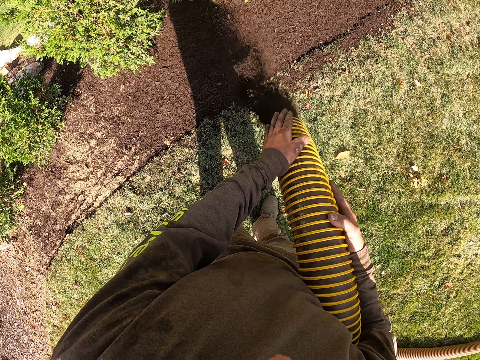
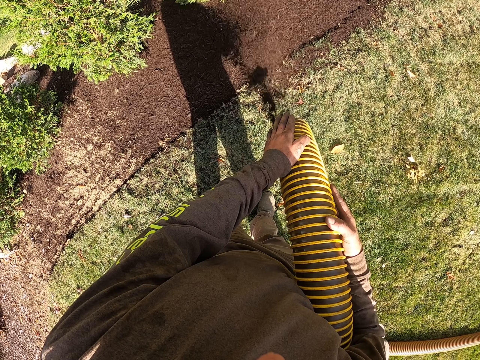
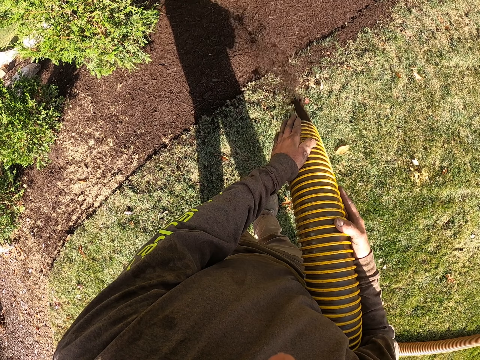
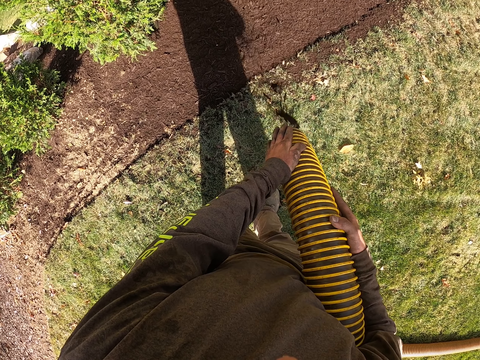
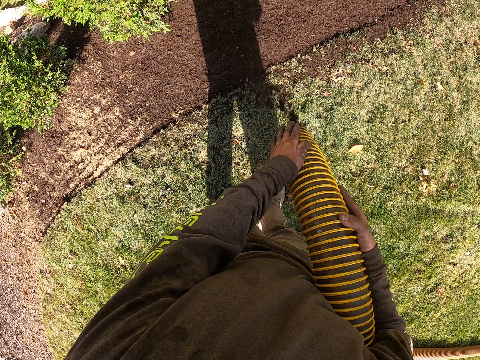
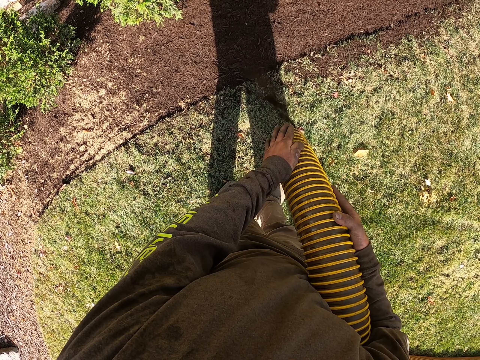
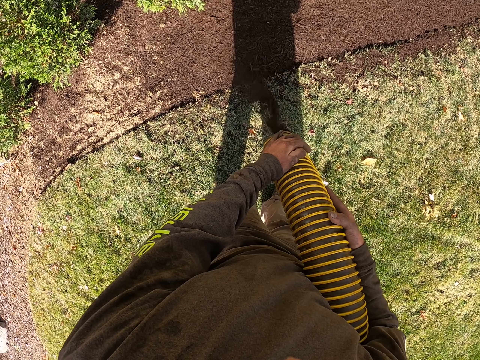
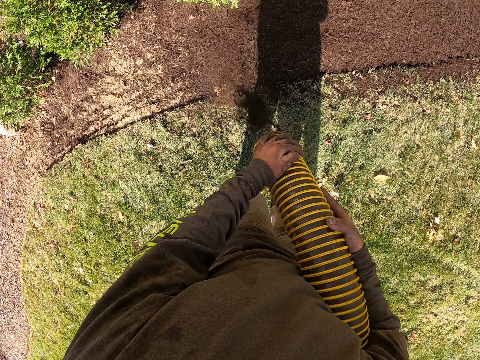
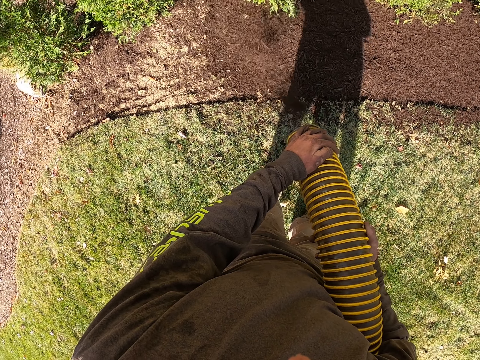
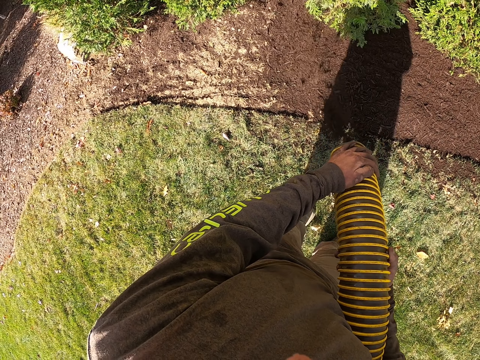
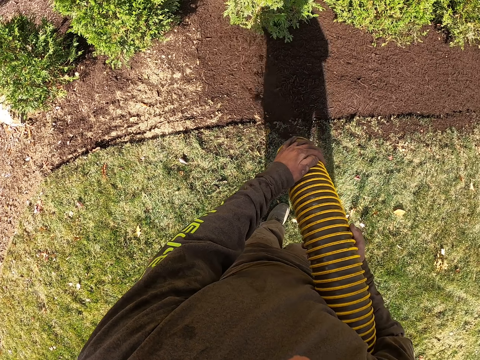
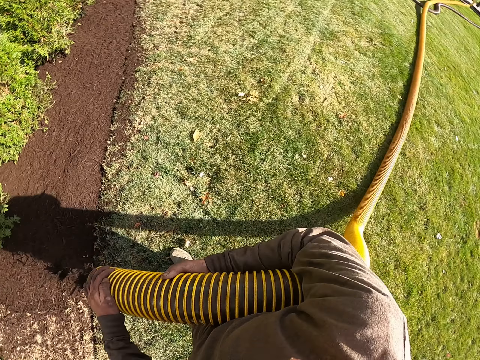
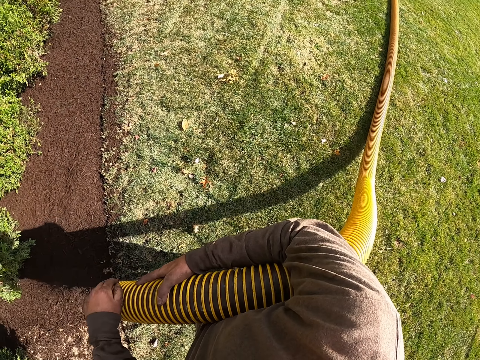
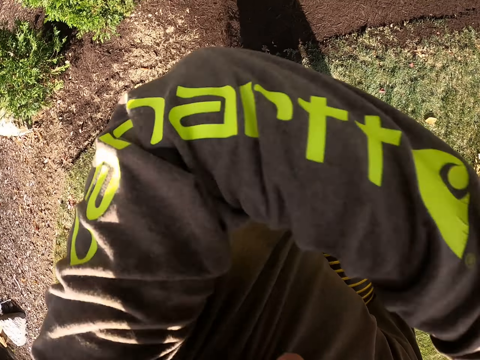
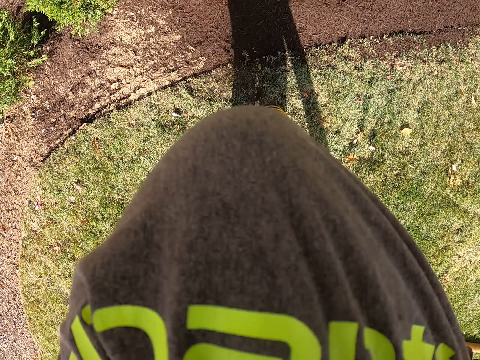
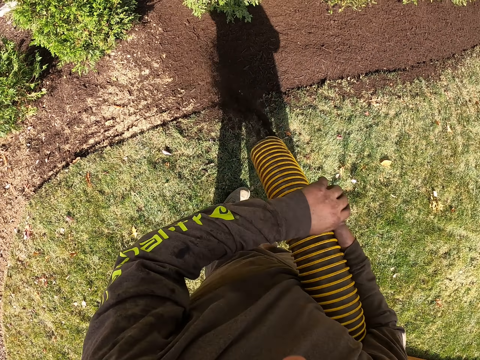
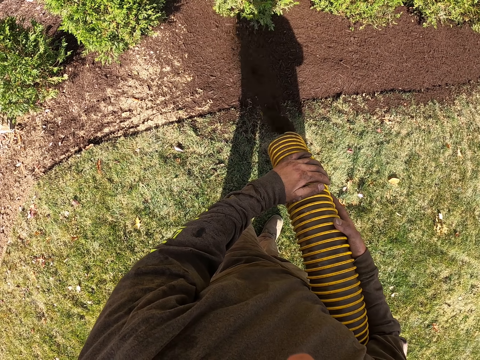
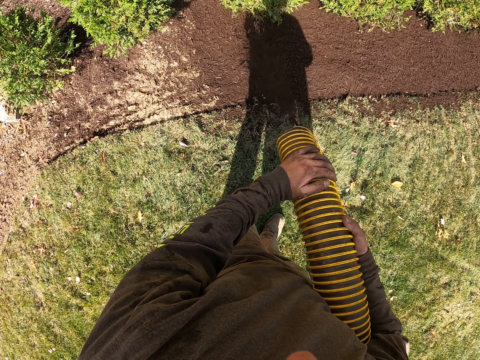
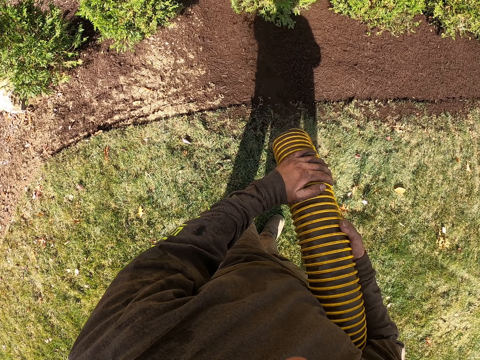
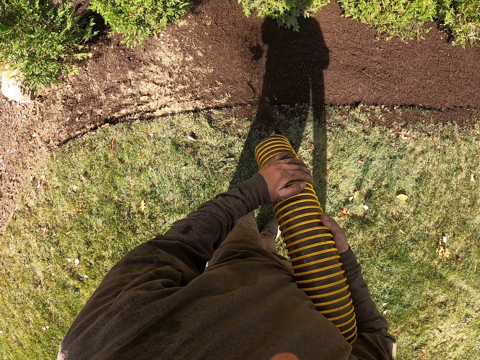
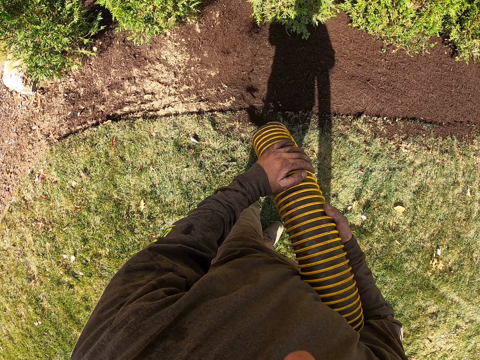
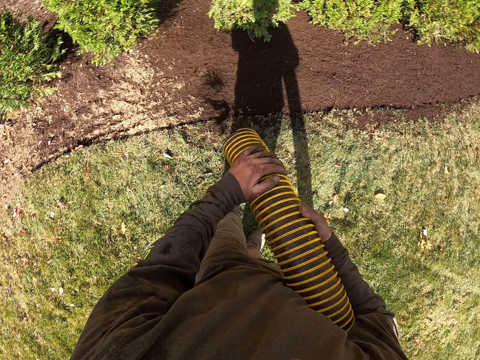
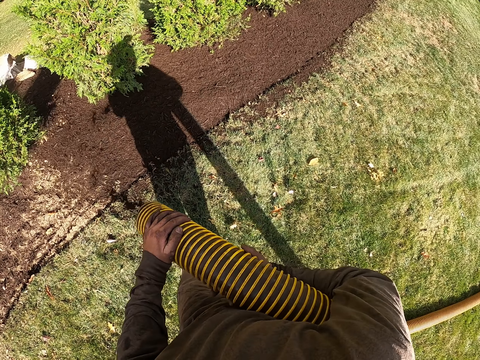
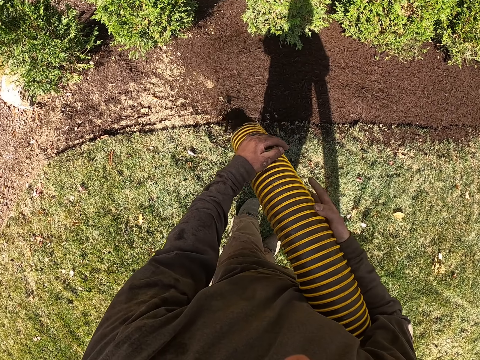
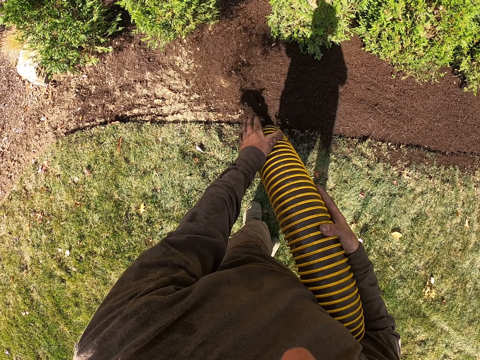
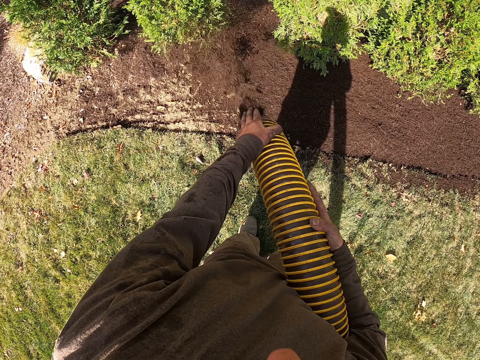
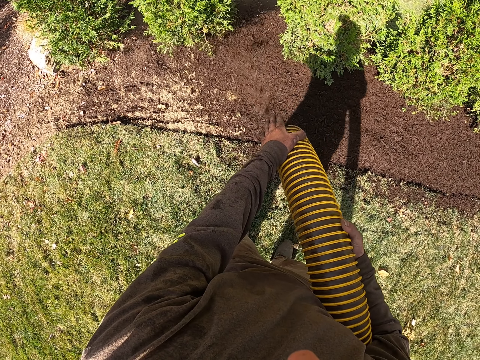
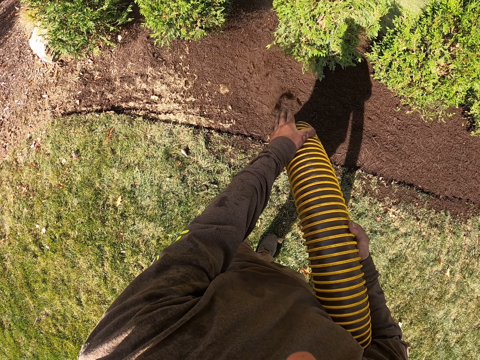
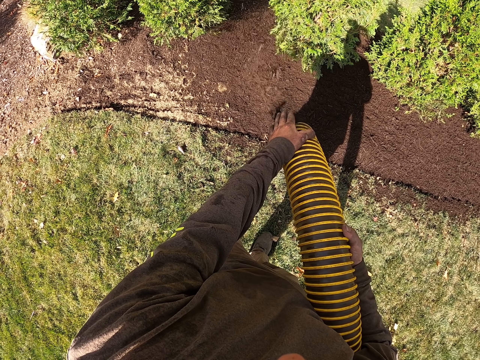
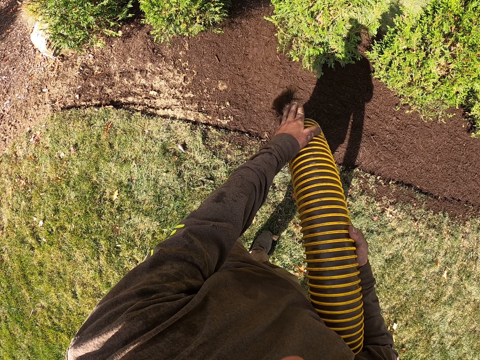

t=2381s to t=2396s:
The camera wearer looks around. They wipe the face. They move the left hand. They add more soil to the plants using an irrigation pipe.

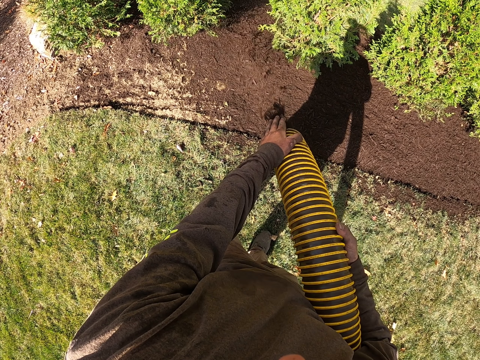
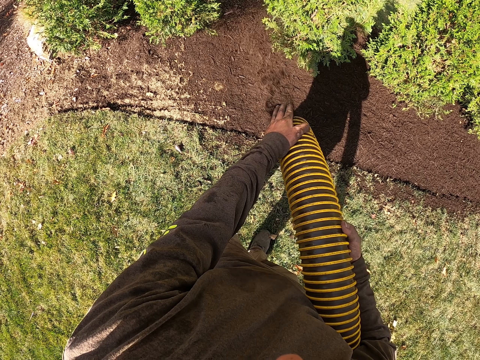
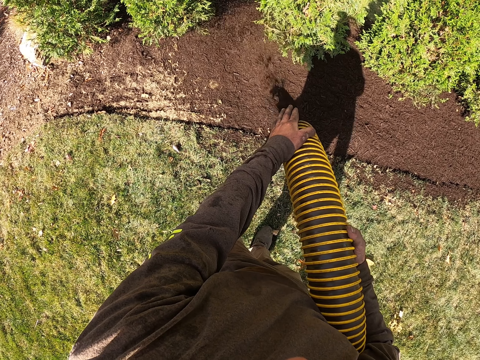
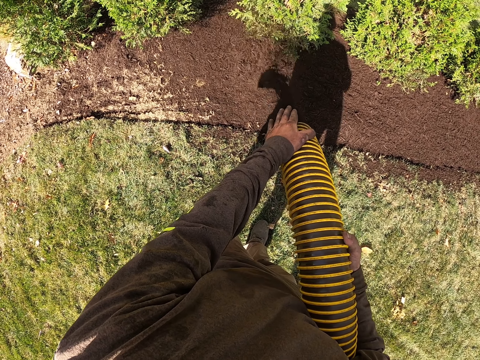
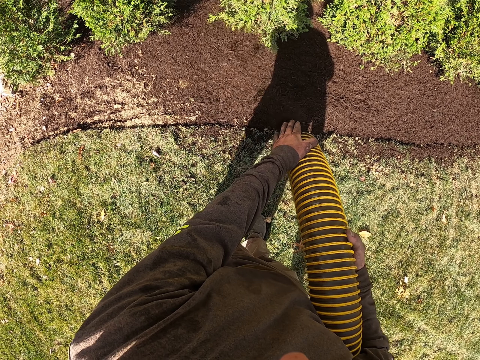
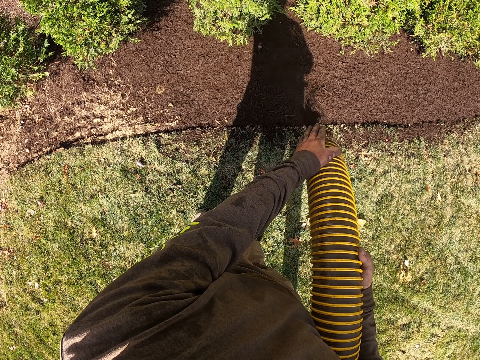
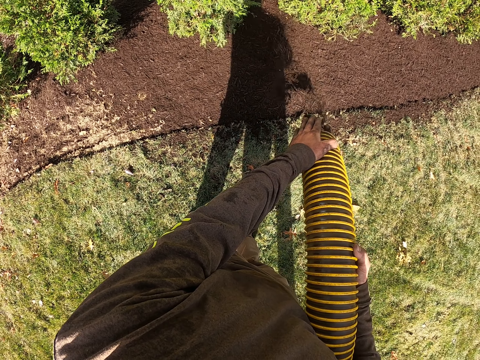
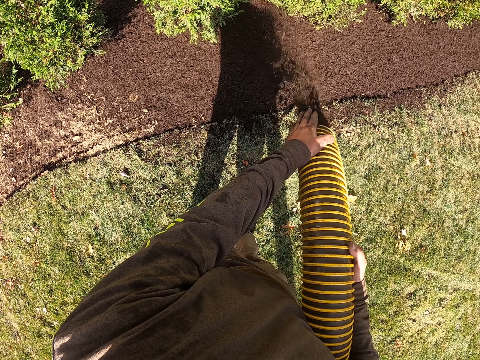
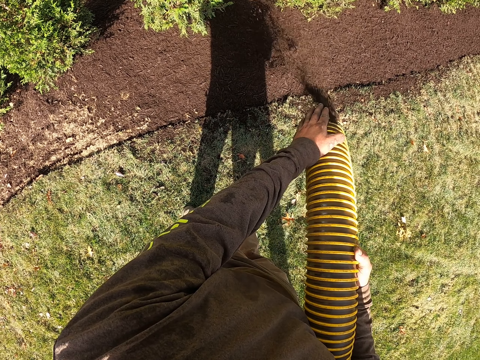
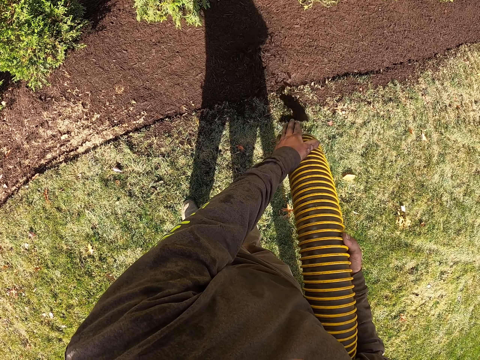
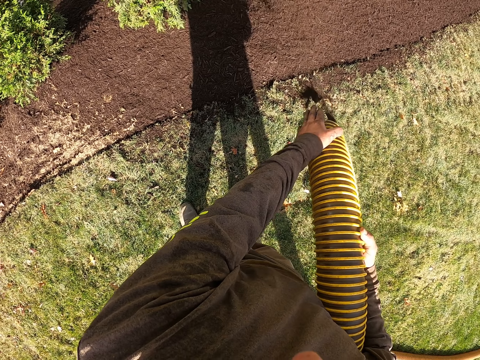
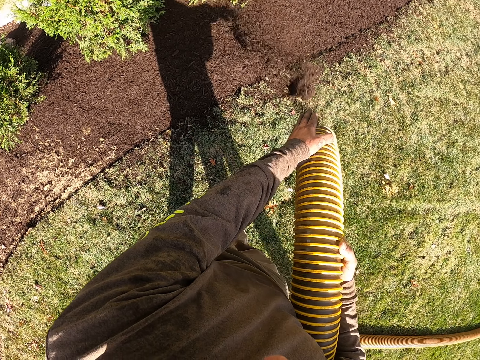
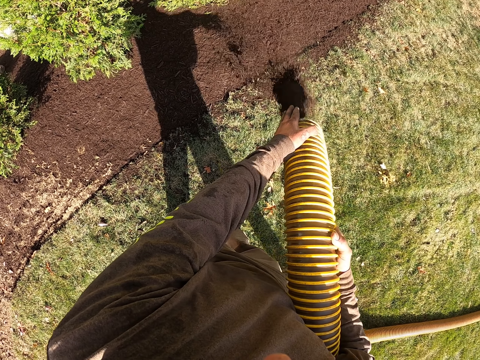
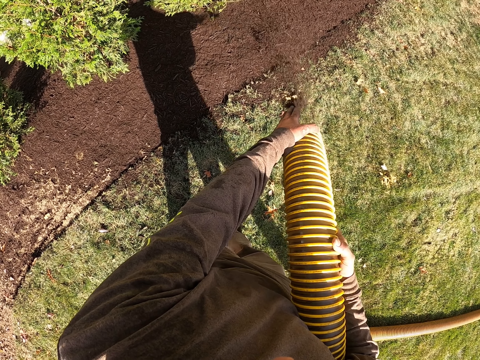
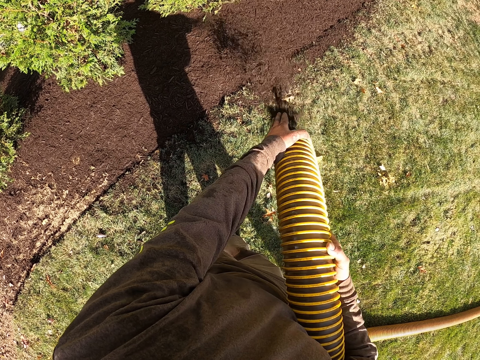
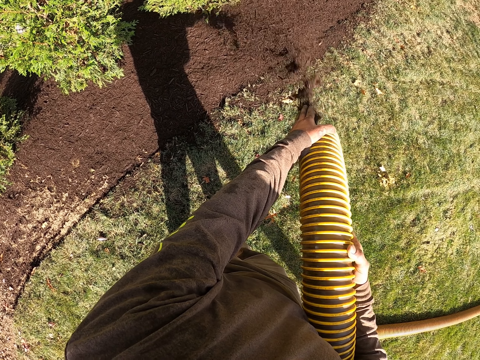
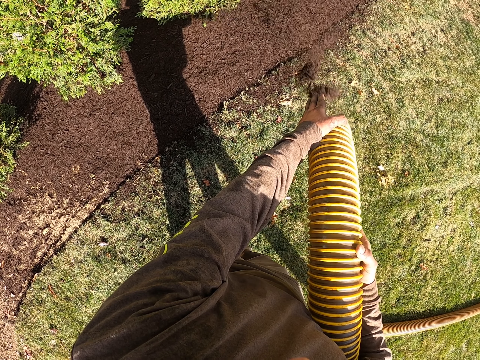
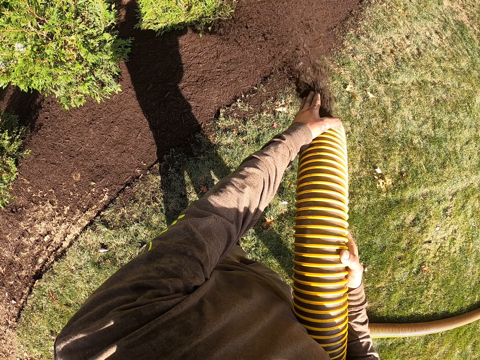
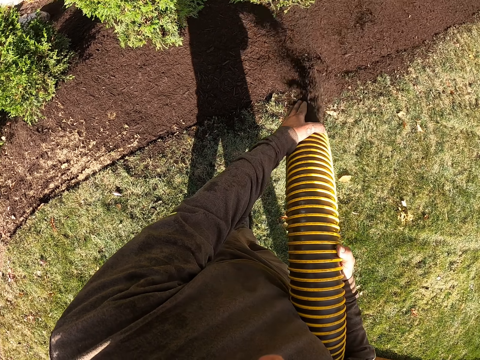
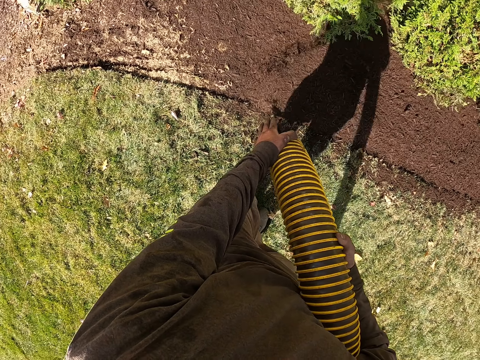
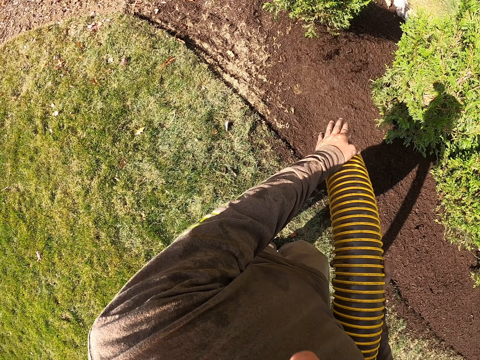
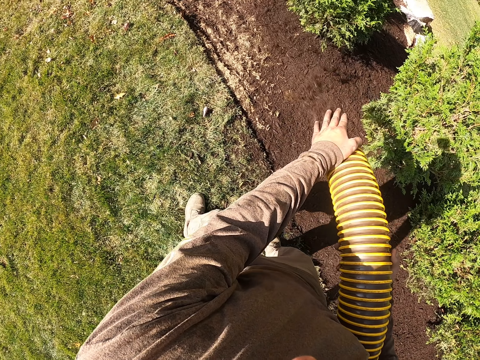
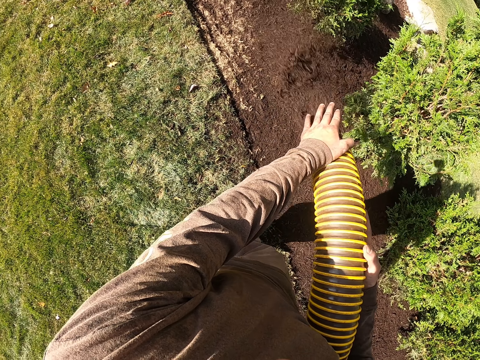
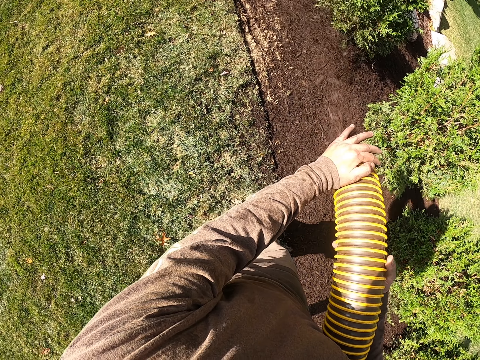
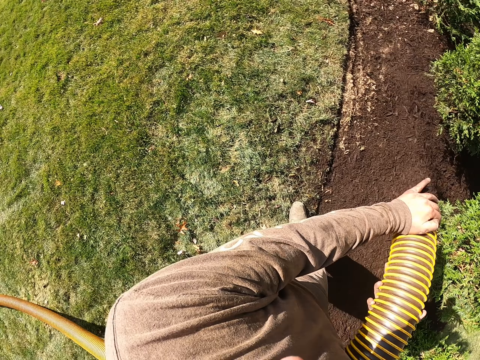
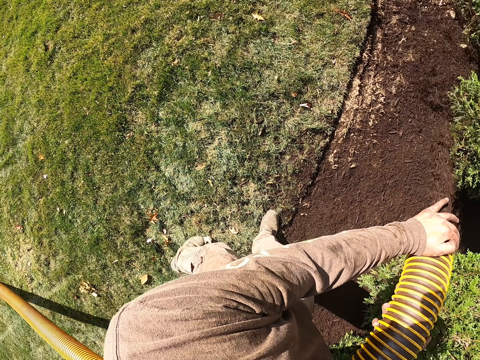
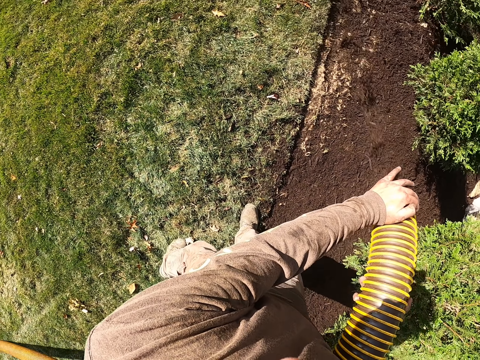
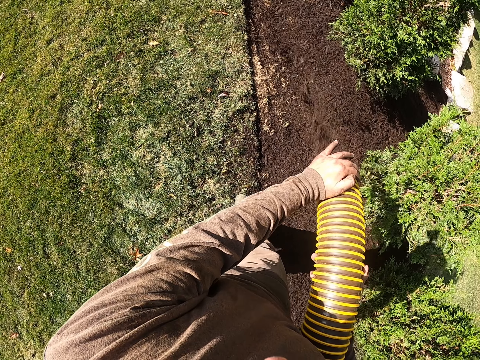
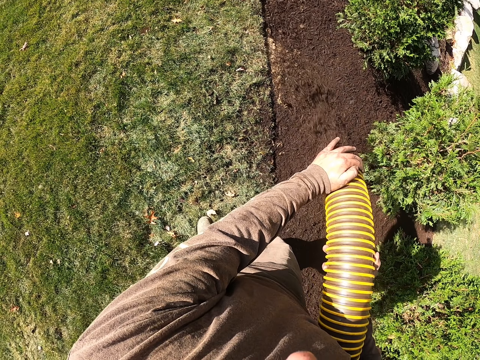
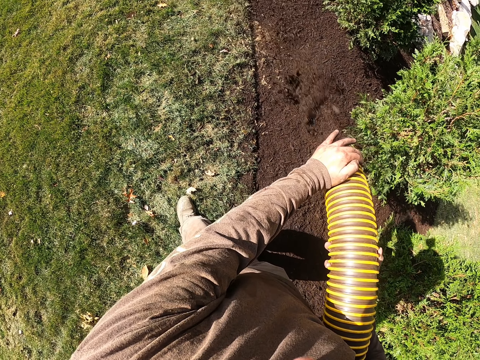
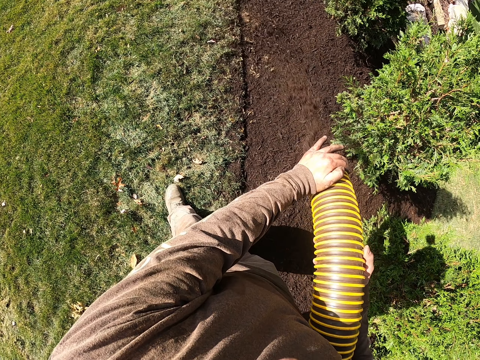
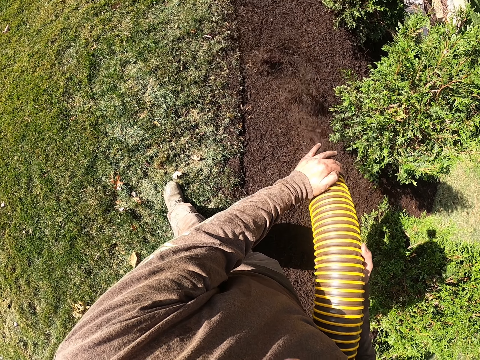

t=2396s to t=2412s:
The camera wearer pours soil with a hose pipe.
